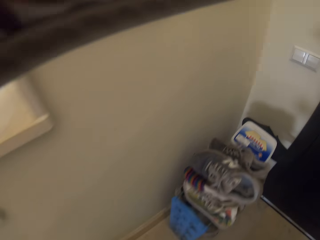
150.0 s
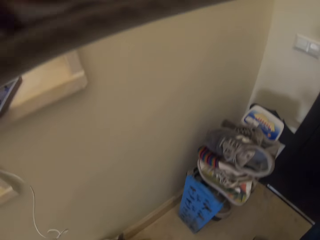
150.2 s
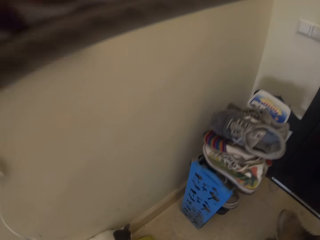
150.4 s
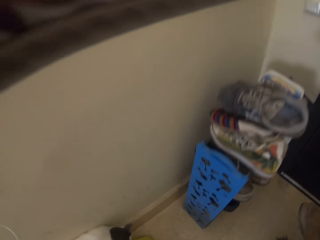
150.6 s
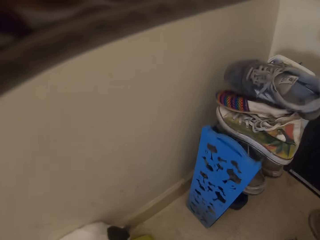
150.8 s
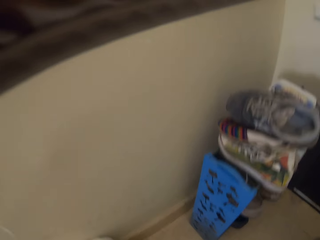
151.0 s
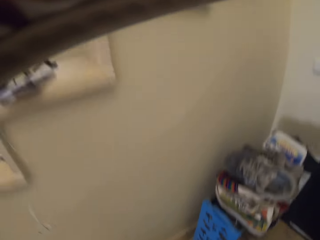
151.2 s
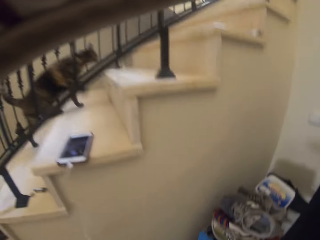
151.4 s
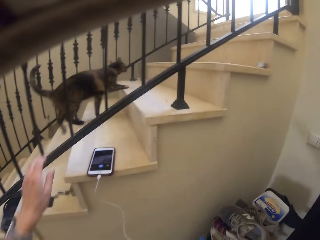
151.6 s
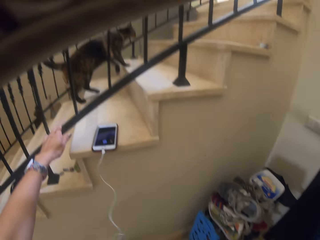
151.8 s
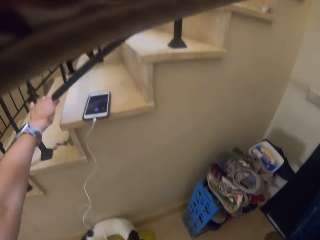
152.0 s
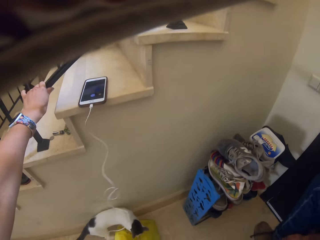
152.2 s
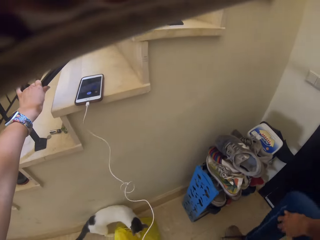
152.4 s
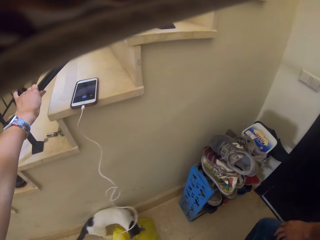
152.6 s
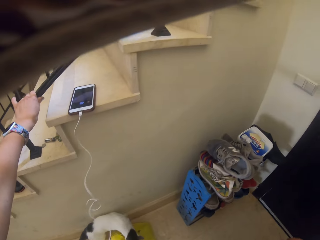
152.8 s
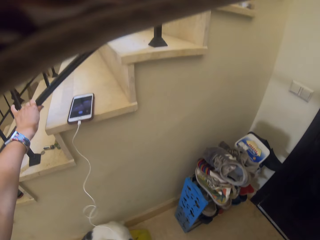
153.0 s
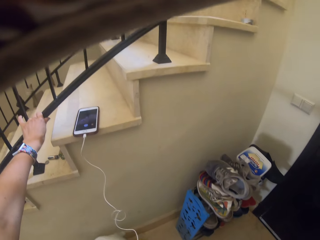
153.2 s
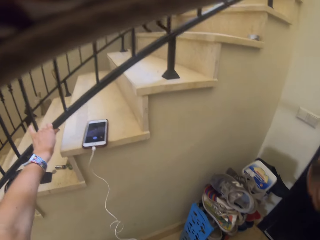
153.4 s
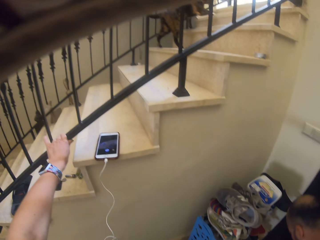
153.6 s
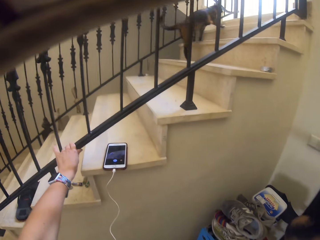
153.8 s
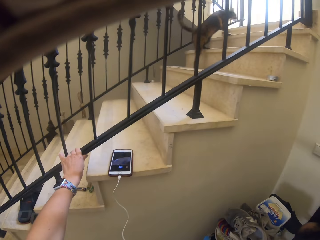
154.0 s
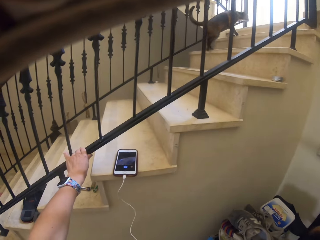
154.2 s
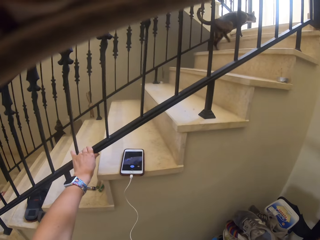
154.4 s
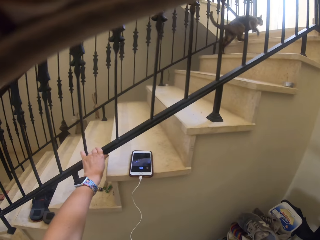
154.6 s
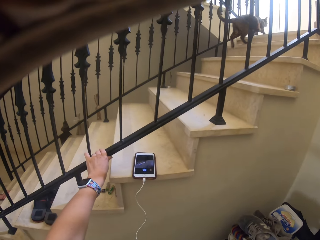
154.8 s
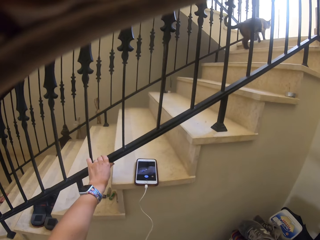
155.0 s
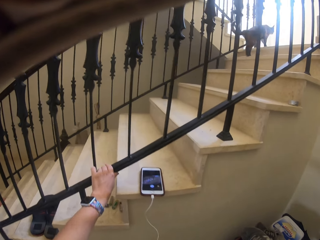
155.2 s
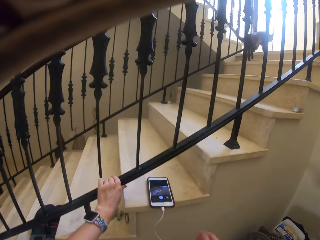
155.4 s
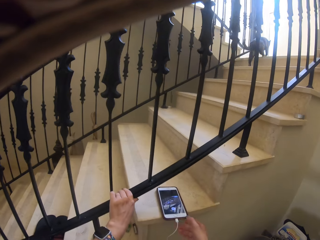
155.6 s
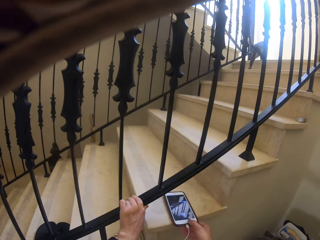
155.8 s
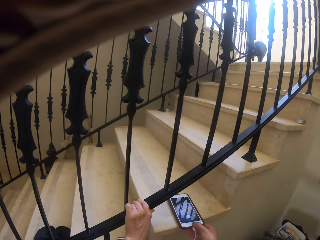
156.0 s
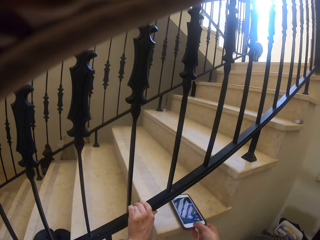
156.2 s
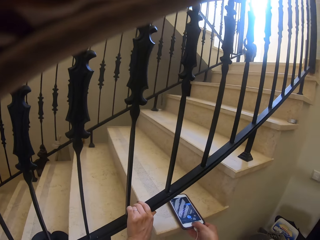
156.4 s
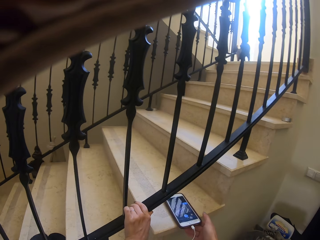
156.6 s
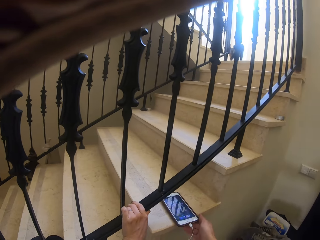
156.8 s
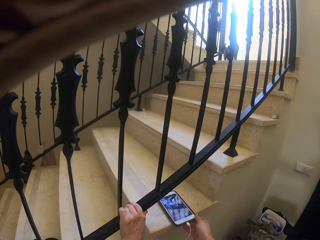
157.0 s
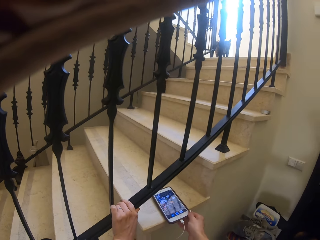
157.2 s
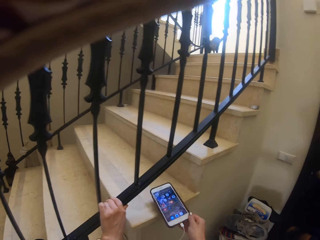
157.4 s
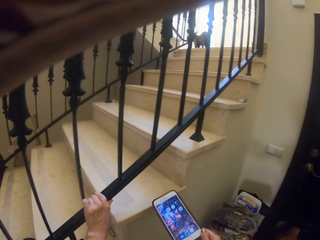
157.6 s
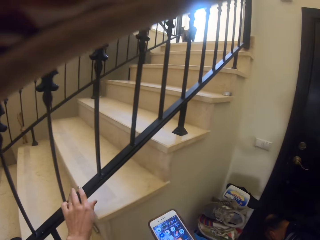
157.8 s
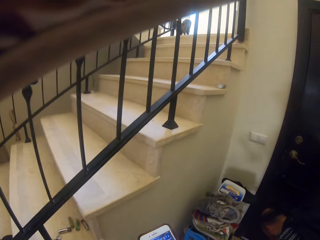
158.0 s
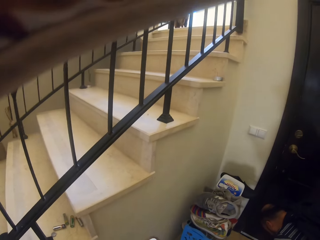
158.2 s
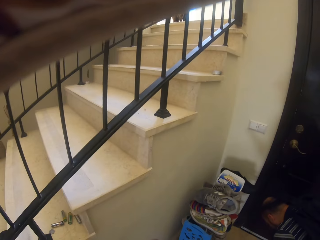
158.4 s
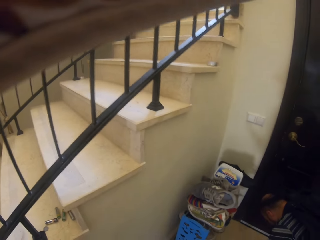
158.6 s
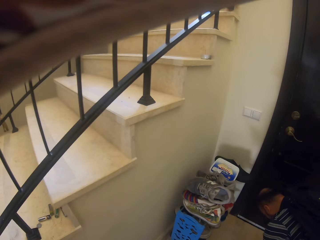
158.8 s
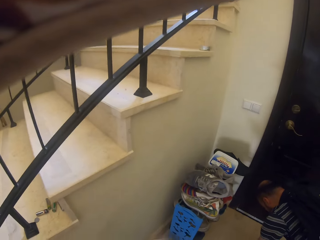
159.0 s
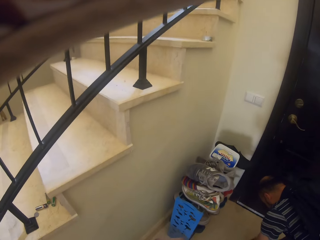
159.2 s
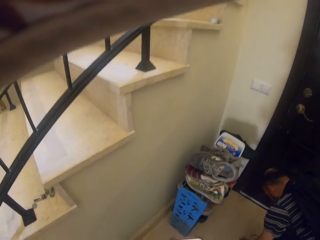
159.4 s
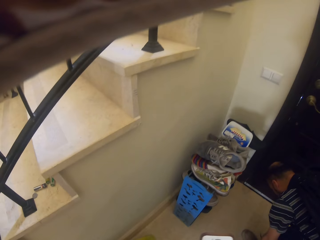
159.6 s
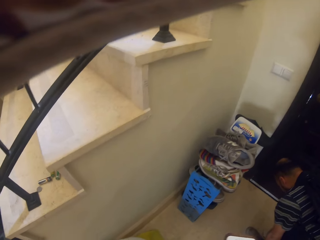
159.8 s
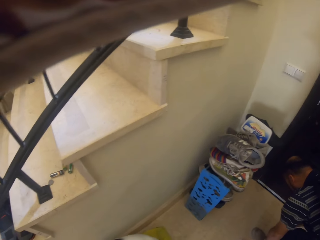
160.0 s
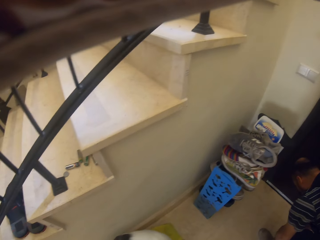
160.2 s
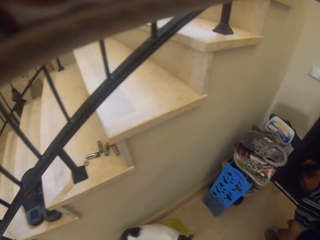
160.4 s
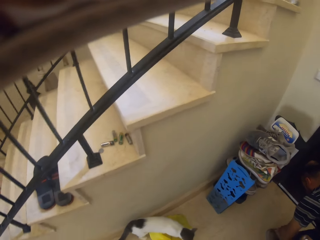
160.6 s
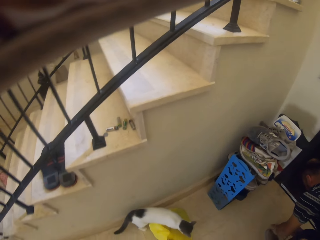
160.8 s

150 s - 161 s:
The camera wearer puts on shoes. They press a phone. They pick up her phone. They hold the phone.

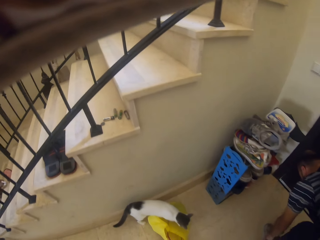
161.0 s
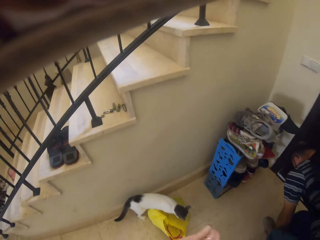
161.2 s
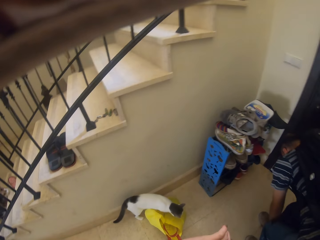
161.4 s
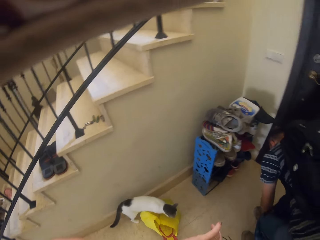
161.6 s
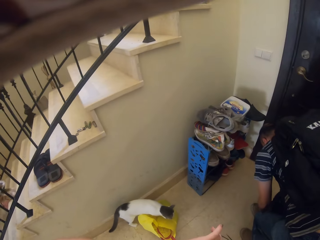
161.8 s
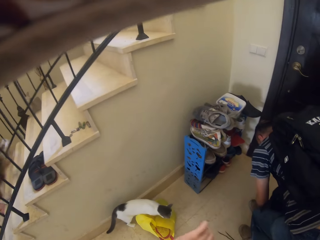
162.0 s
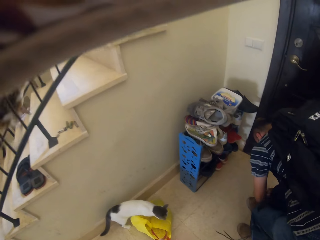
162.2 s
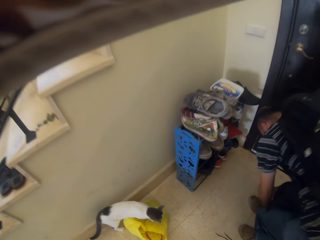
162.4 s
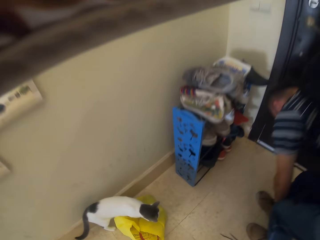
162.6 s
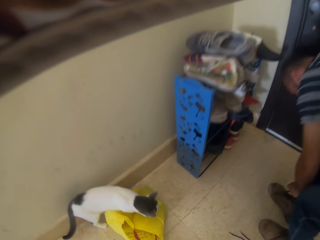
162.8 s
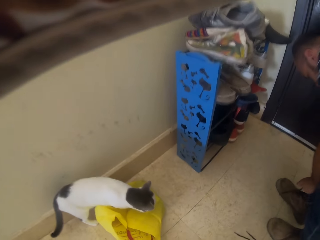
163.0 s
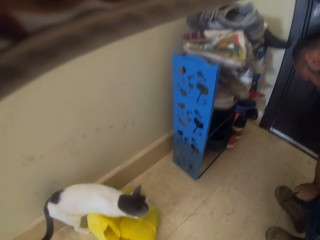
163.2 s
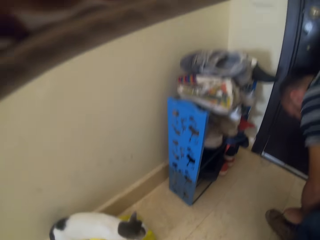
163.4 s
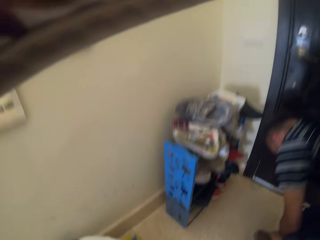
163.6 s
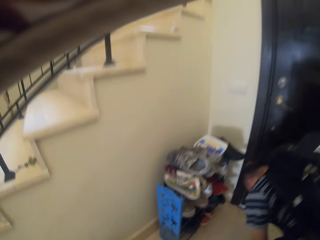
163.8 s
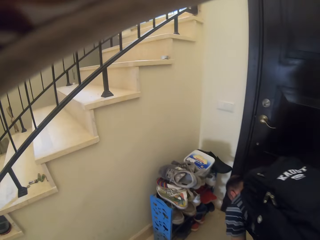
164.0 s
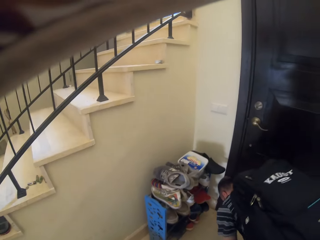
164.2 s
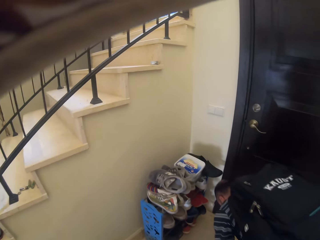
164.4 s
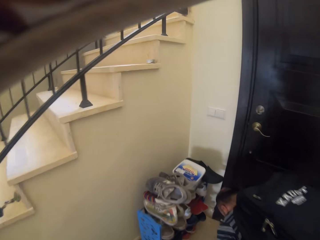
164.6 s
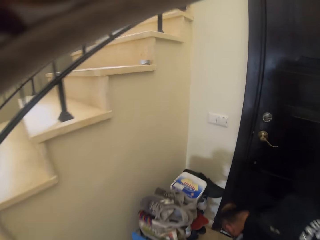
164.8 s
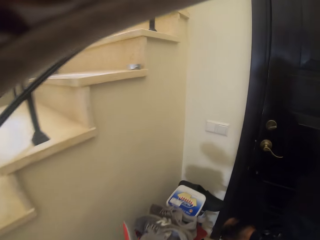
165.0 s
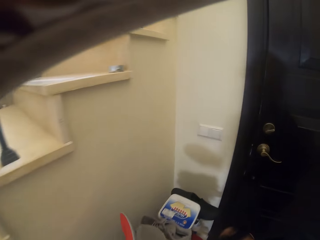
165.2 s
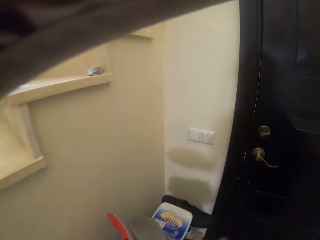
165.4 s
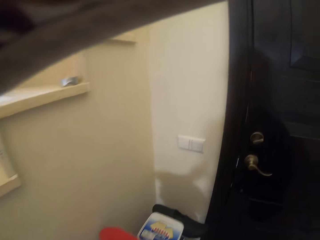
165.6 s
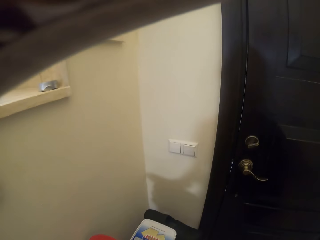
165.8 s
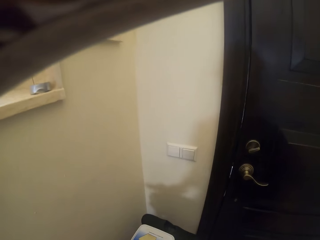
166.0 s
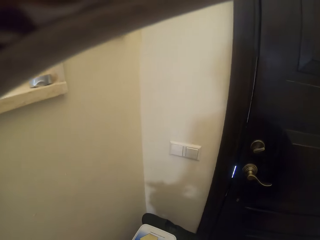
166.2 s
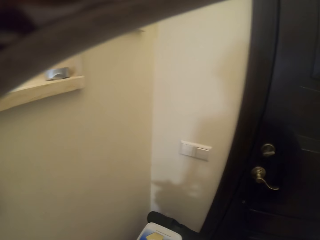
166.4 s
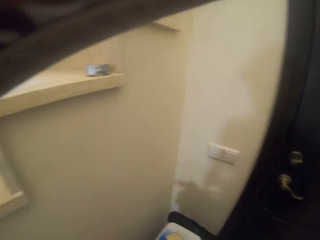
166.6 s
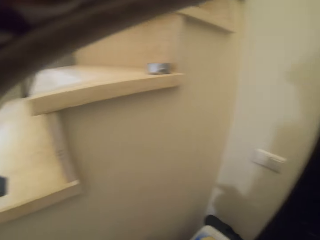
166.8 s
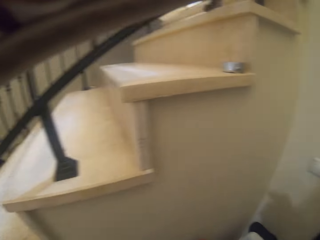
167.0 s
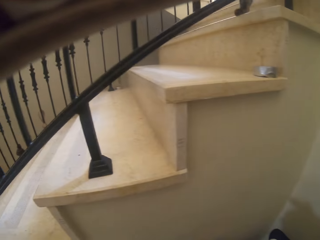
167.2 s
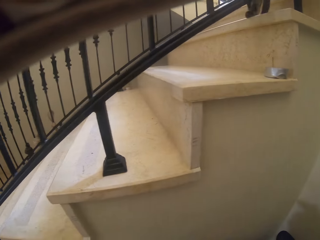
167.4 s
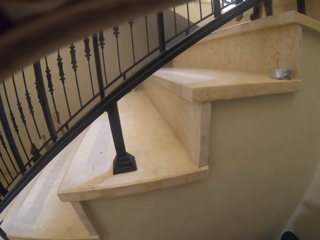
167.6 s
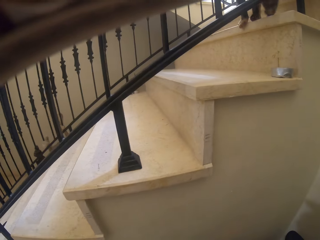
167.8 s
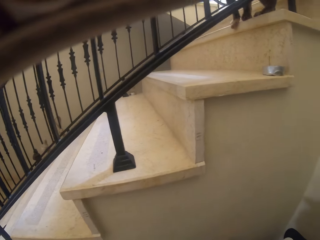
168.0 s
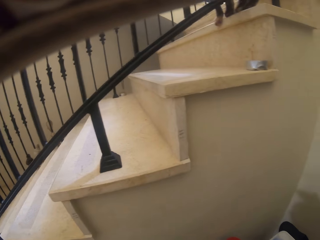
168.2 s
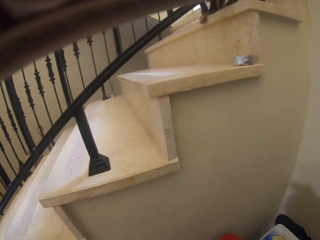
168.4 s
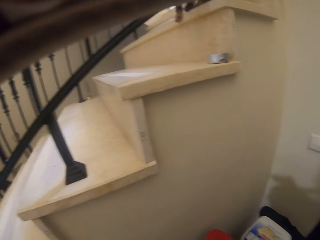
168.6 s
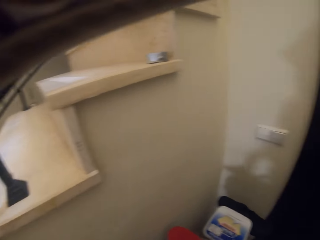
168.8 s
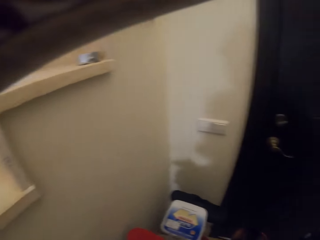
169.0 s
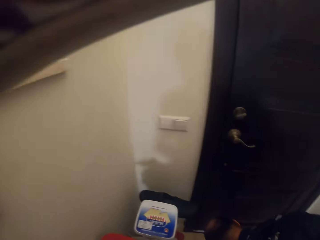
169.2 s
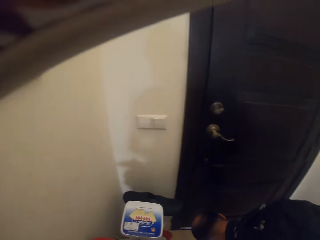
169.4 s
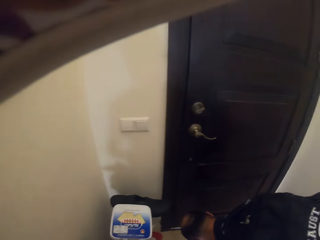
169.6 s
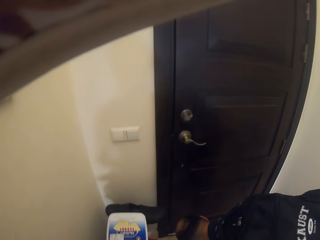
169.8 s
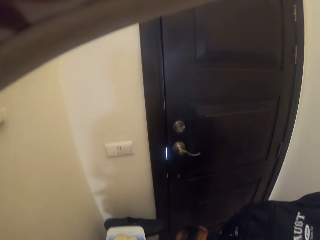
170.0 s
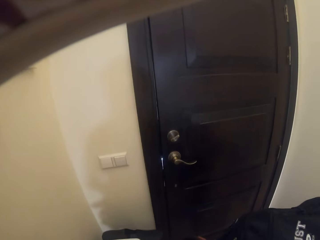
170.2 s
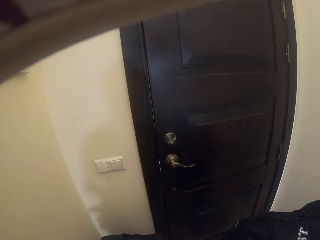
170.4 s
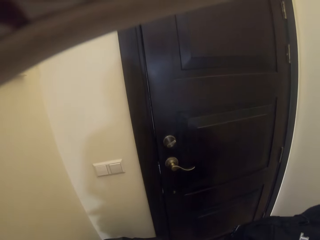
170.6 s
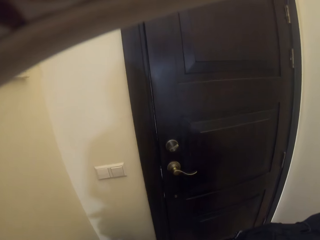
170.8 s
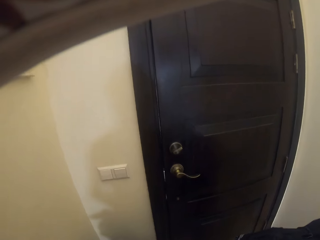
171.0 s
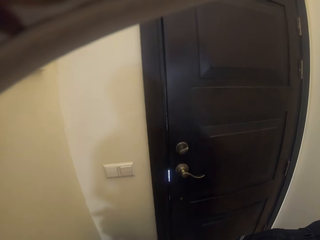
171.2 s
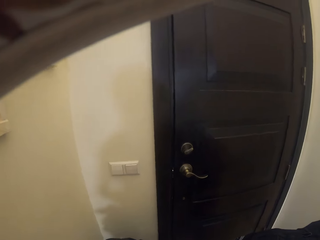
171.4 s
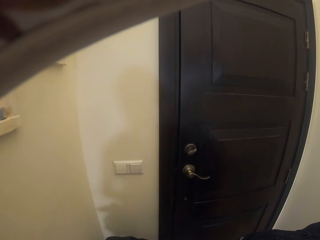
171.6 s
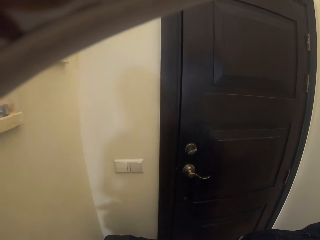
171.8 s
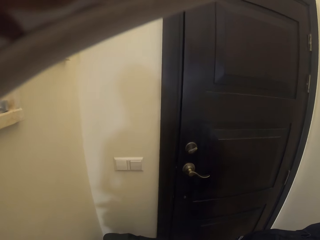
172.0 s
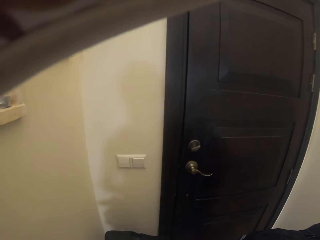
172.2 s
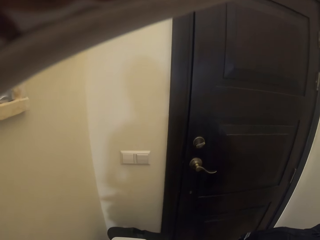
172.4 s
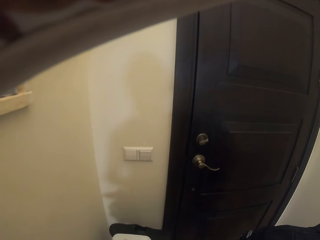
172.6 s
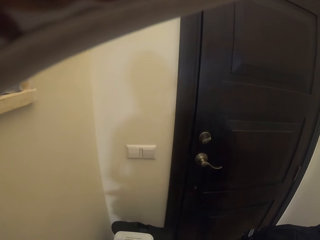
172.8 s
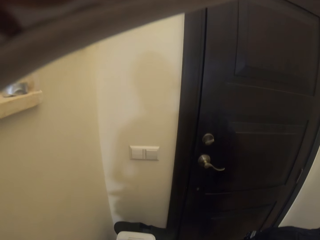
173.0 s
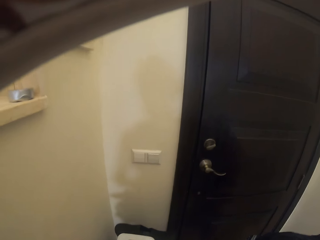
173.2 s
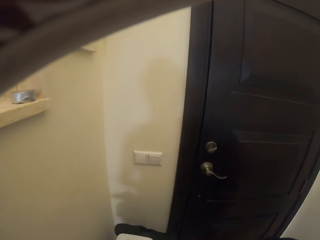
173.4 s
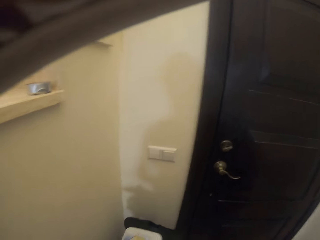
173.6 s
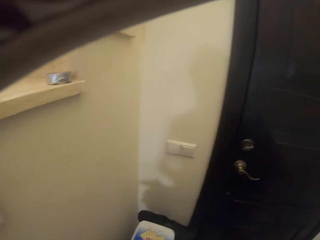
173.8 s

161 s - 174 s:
The camera wearer looks around the house.
